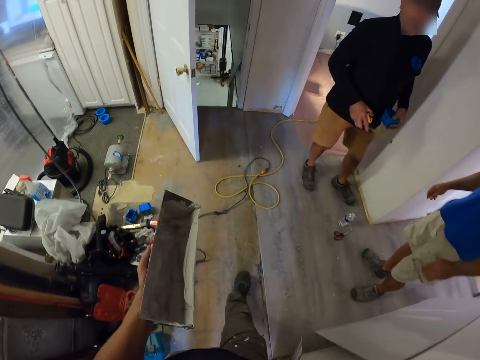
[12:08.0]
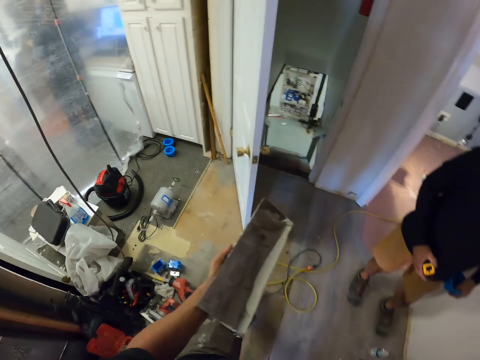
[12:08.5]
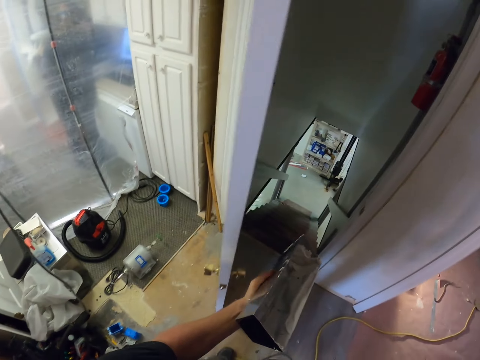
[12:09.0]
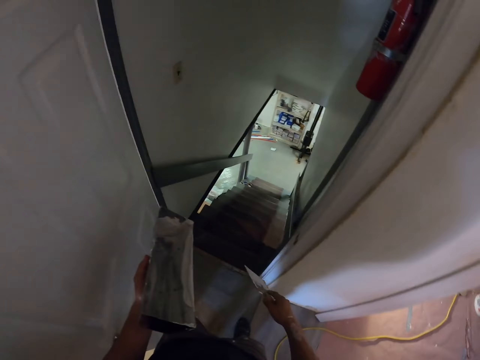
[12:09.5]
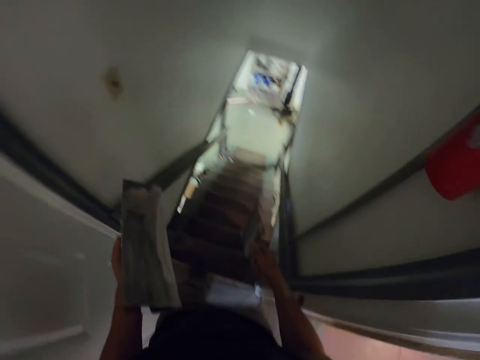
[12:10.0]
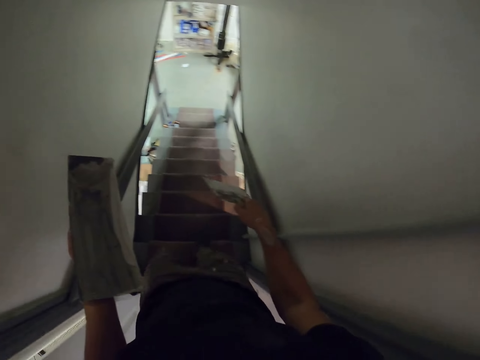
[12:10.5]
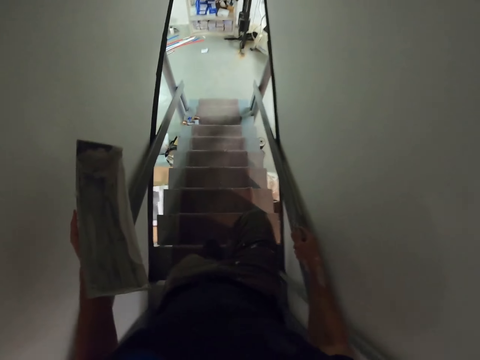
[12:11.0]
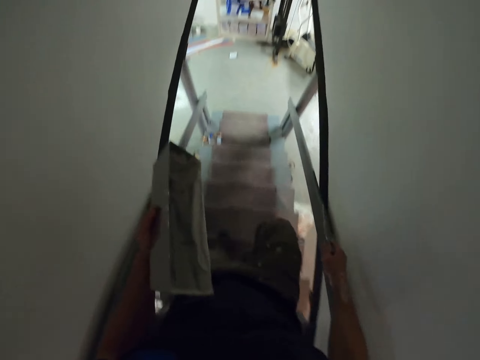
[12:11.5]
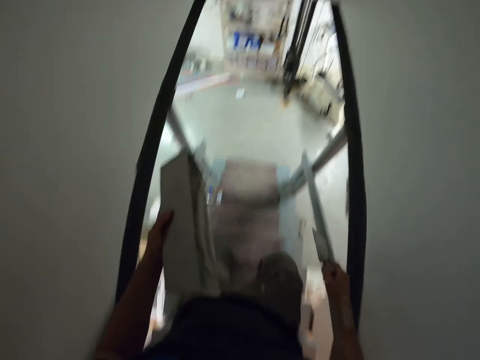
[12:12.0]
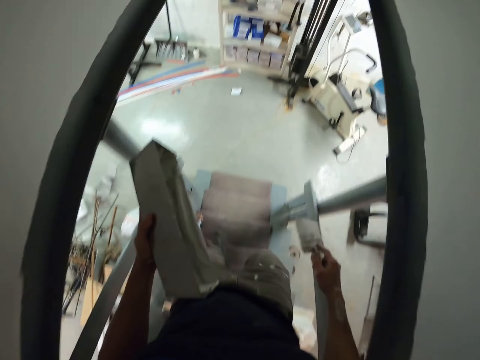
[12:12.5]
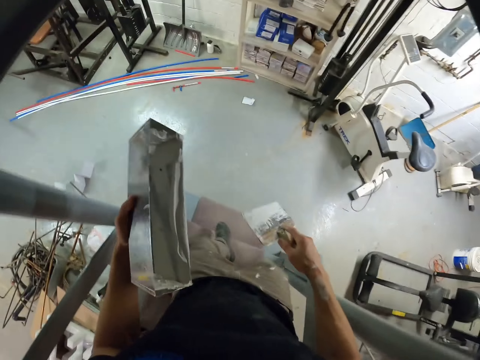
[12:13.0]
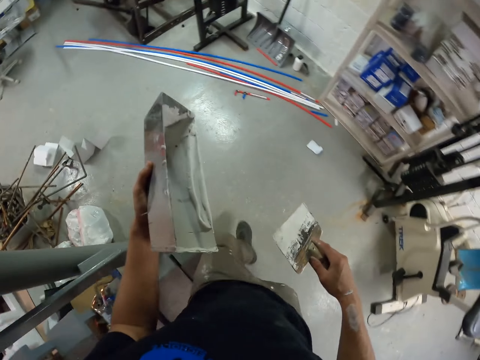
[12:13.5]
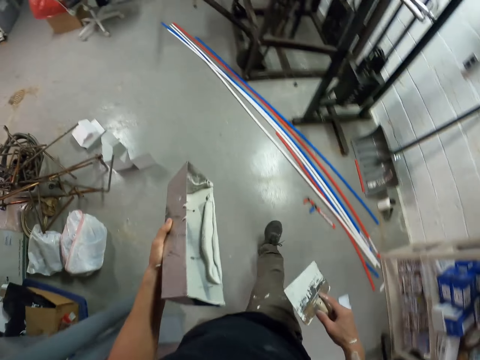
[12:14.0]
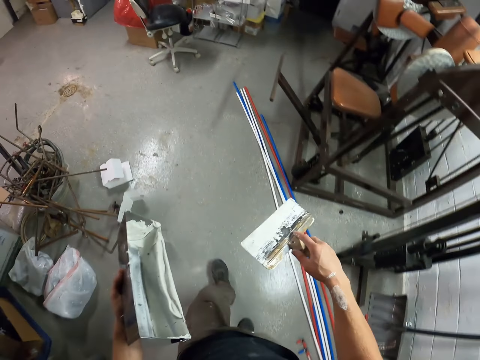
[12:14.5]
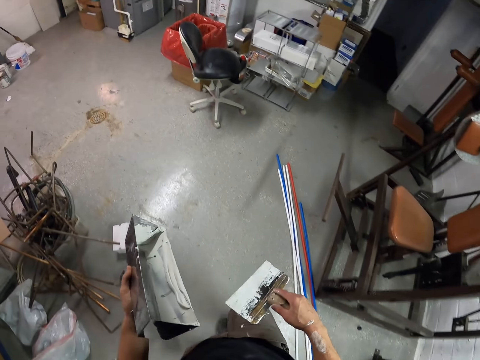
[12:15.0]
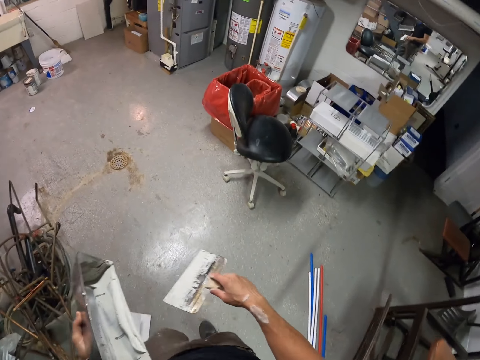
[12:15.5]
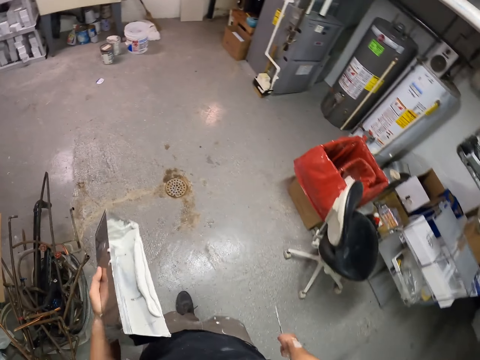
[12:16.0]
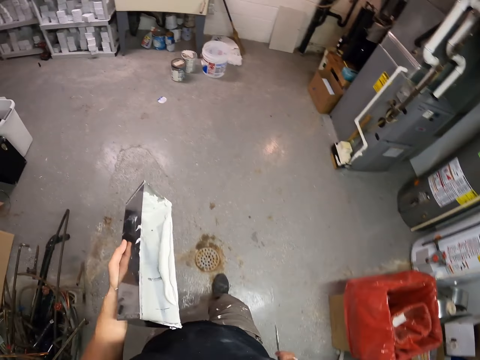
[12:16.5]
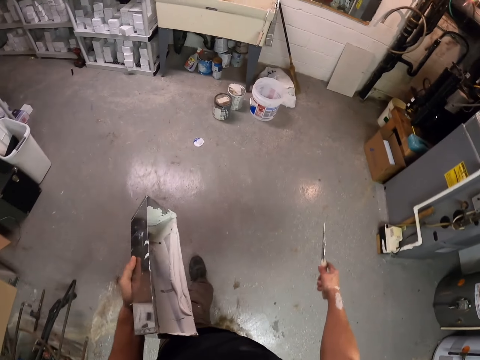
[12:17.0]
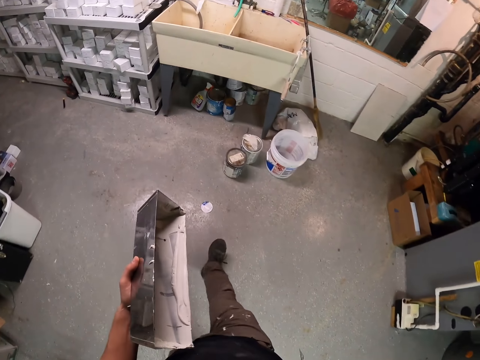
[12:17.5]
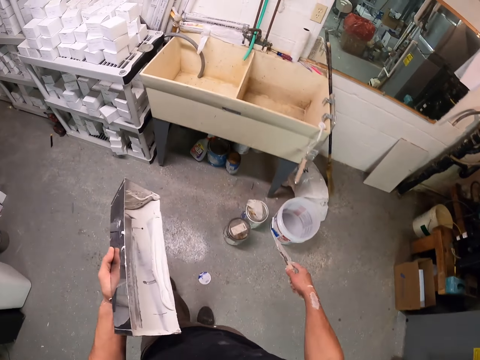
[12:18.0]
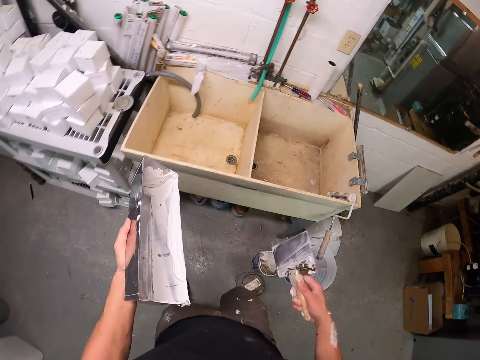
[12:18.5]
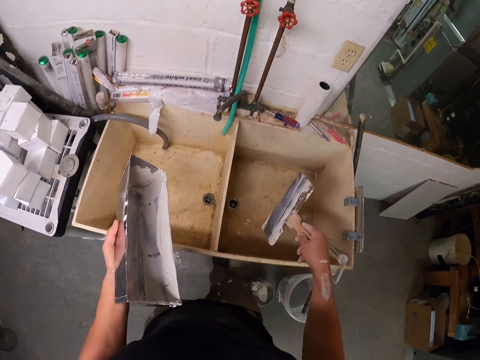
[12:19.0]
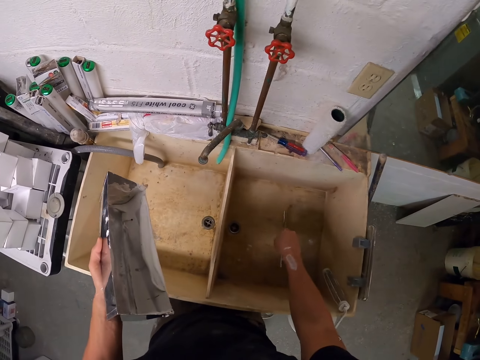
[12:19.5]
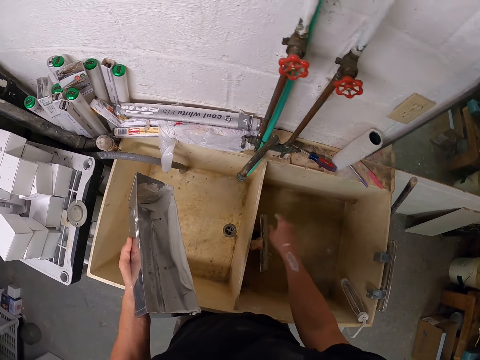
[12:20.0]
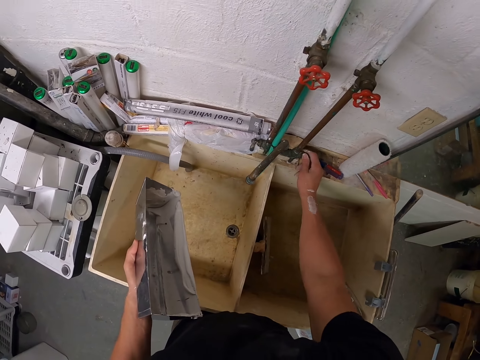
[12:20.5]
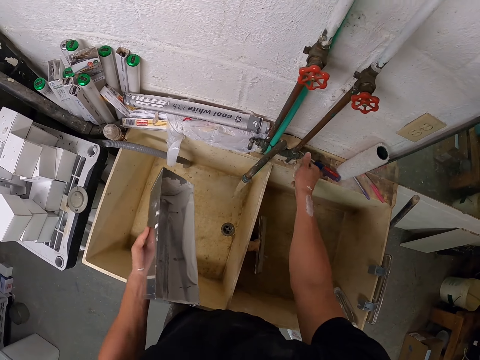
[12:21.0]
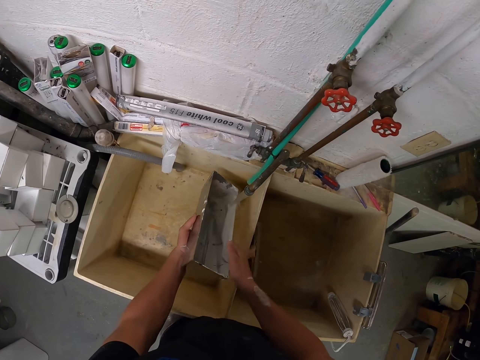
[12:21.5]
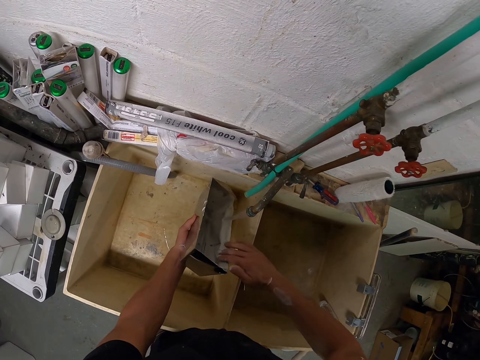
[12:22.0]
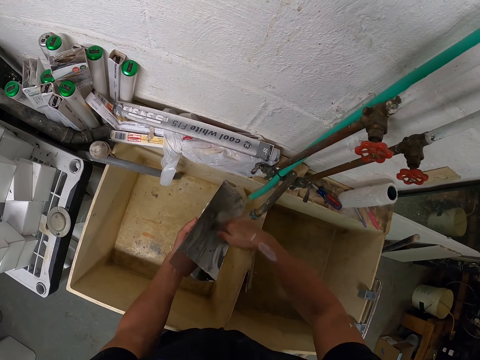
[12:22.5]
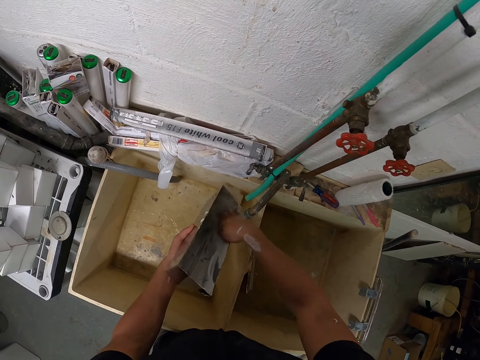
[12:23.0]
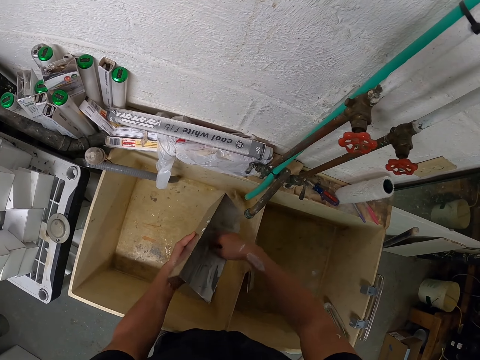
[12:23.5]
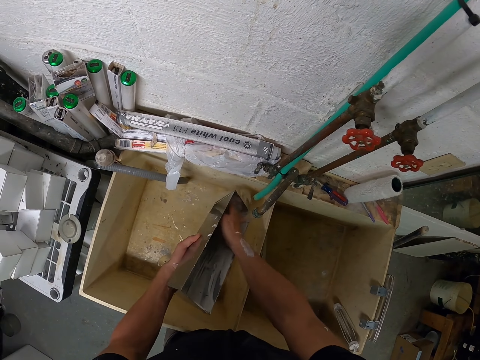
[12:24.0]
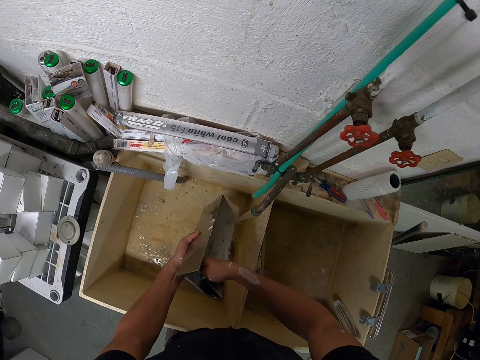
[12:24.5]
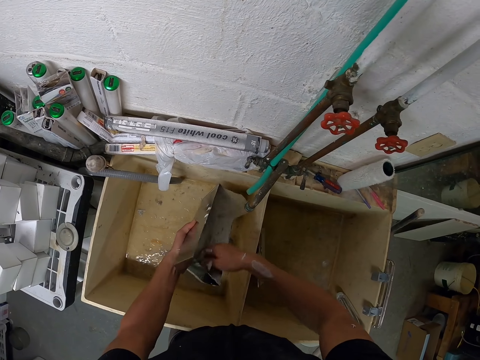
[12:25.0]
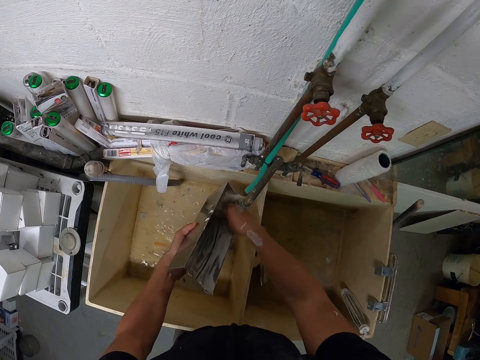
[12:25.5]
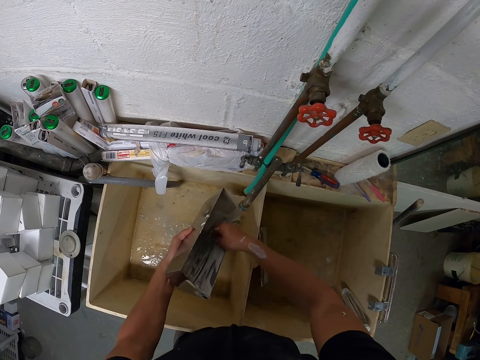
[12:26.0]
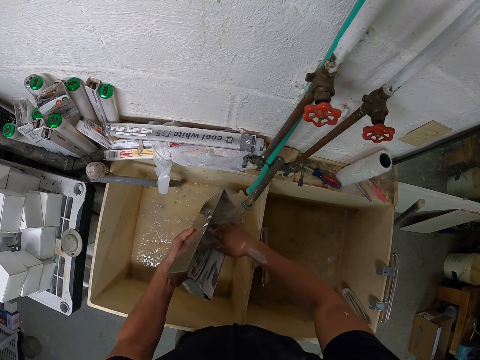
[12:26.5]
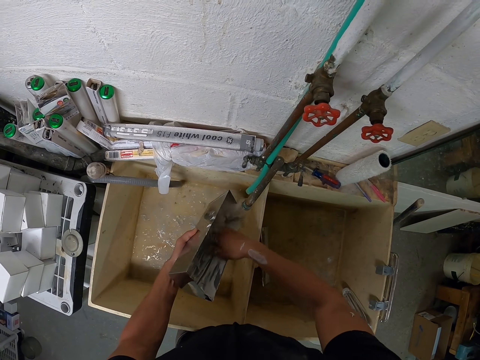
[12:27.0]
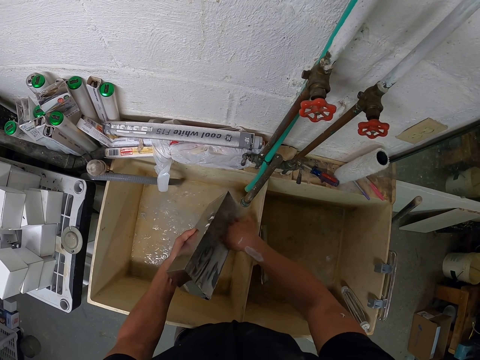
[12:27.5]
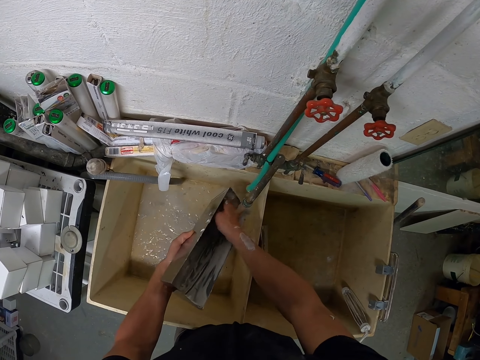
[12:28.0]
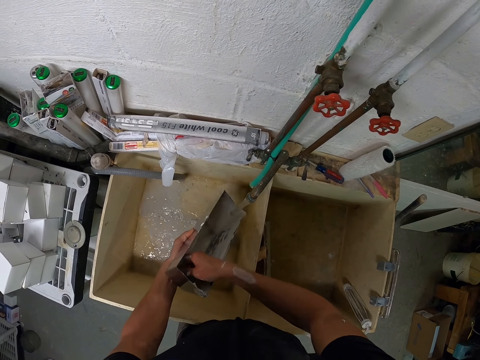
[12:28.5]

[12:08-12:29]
The camera wearer walks around. They walk downstairs. They put the paint applicator in the sink. They open the tap. They rinse off the container with paint.

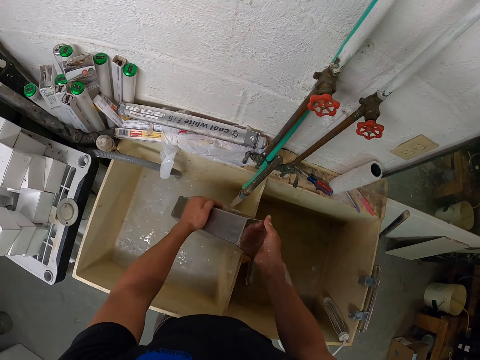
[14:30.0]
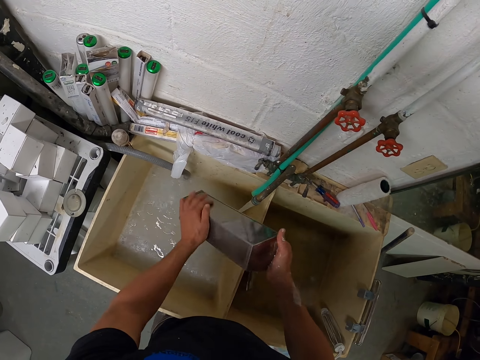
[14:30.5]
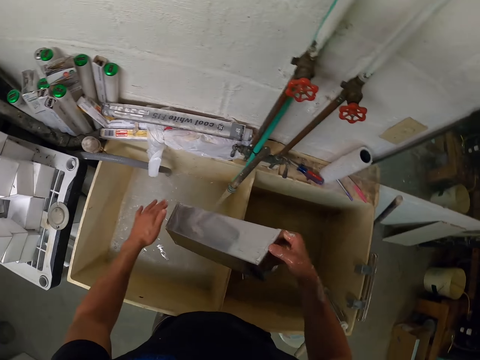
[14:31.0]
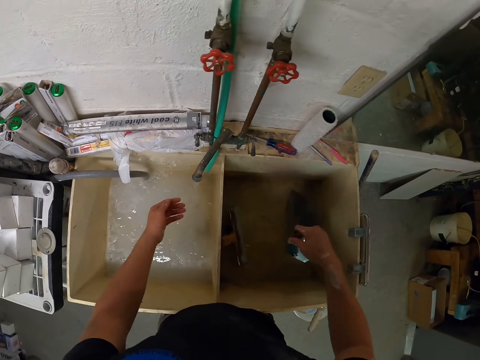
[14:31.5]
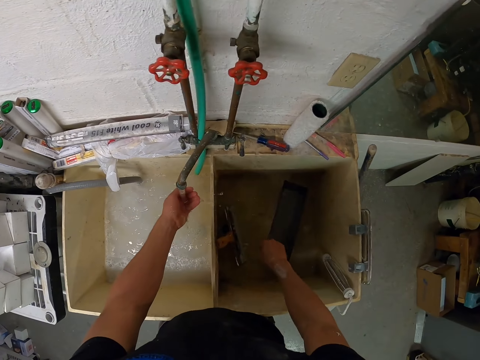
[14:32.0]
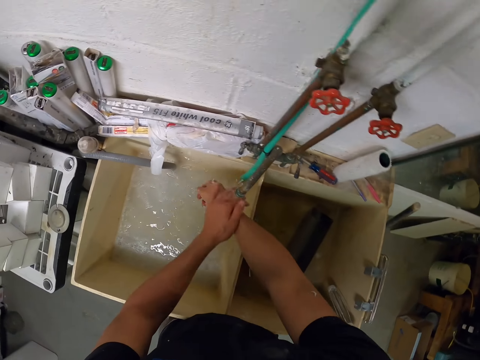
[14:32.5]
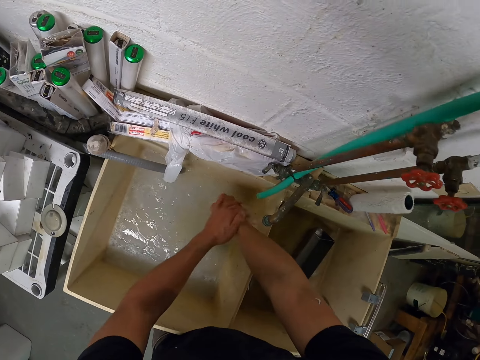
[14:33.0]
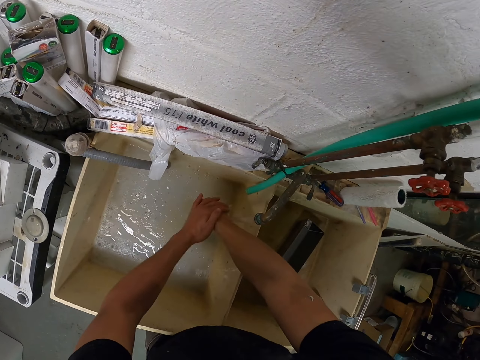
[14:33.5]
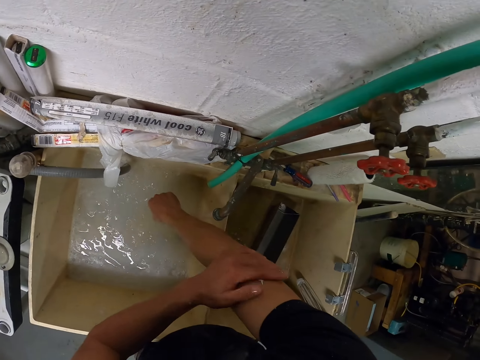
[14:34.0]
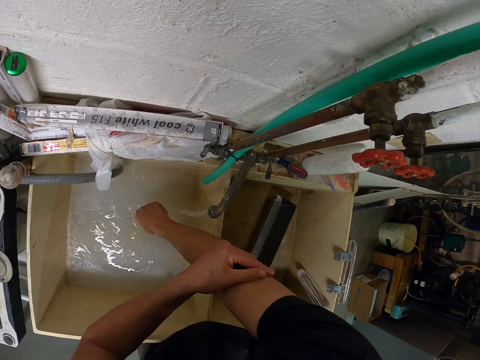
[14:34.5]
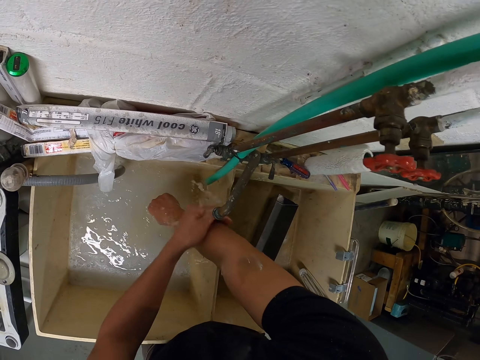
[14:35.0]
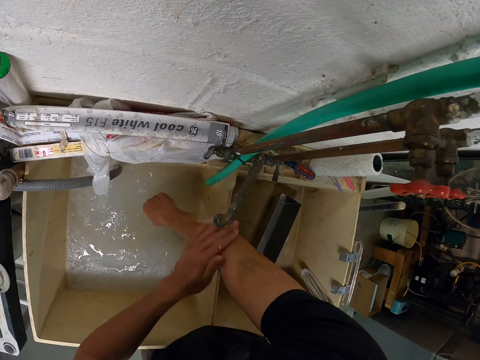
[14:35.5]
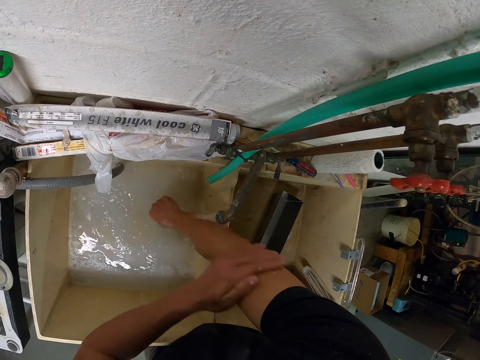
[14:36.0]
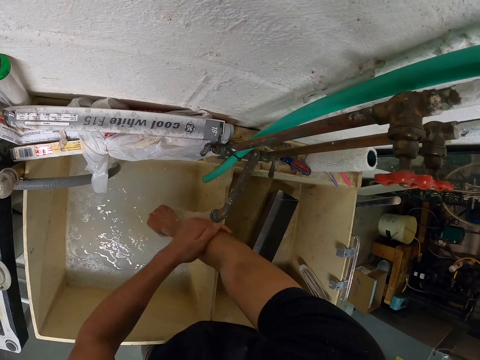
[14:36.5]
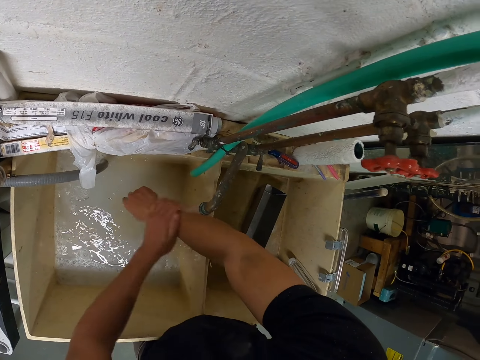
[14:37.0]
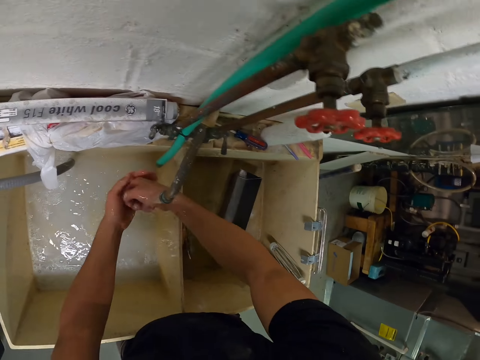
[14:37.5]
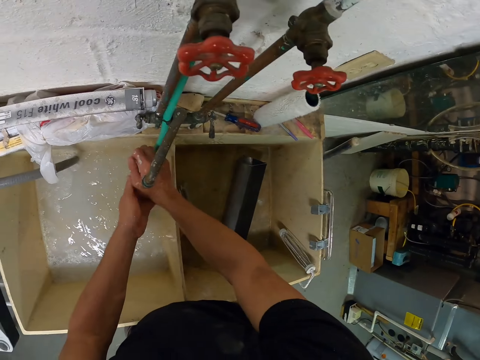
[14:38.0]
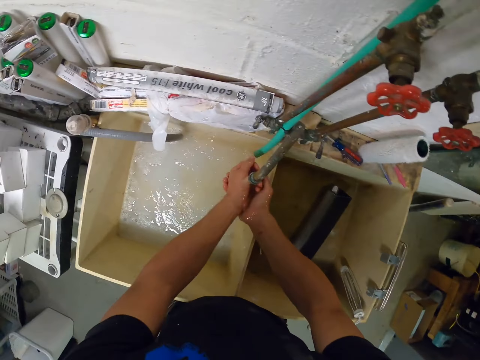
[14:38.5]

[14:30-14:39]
The camera wearer places a stainless steel mud pan into the sink. They wash the hands.
